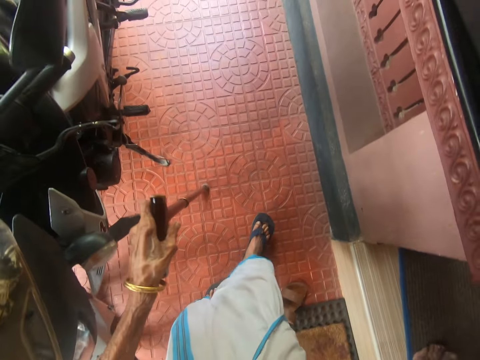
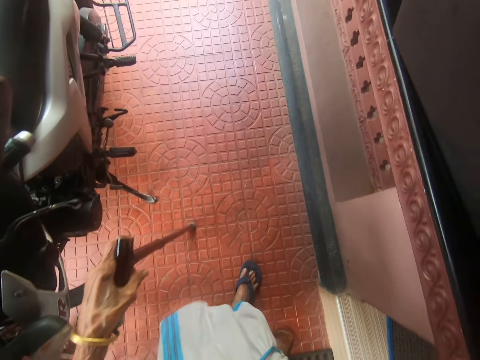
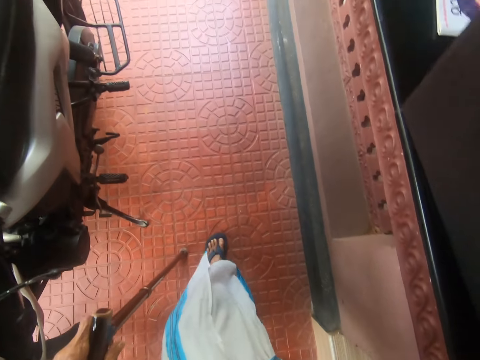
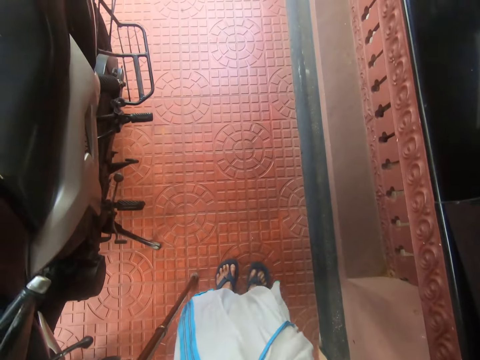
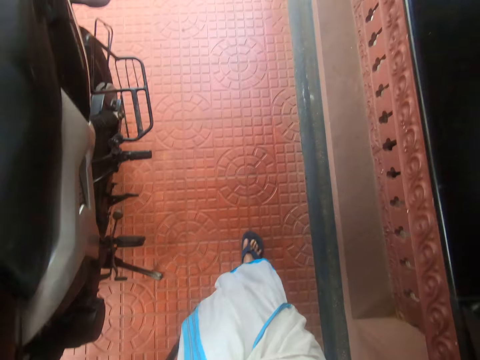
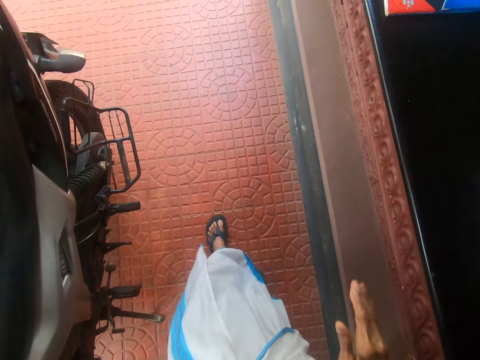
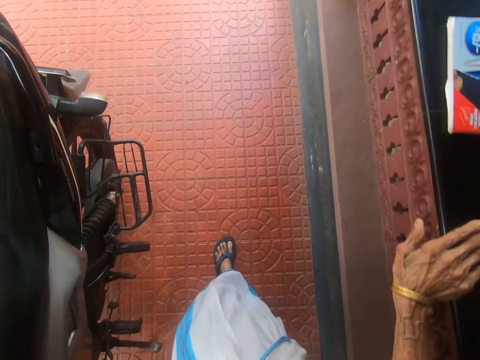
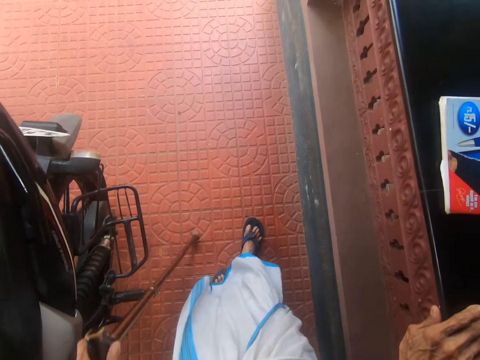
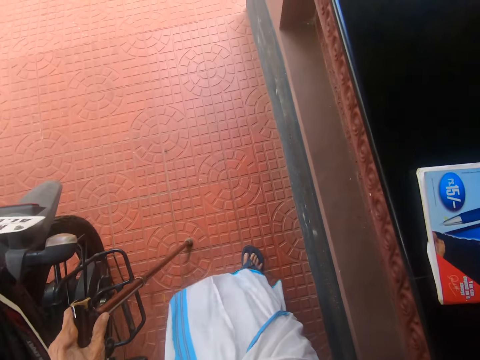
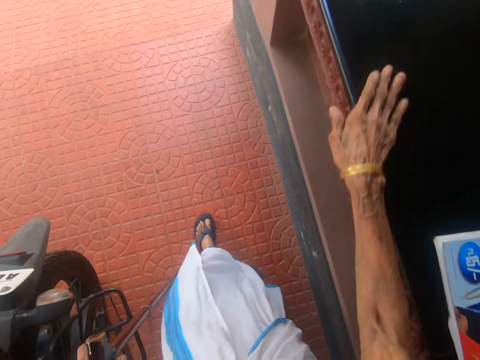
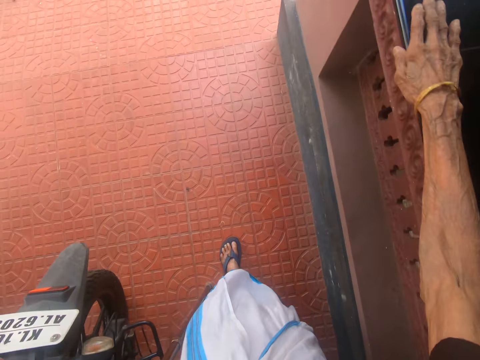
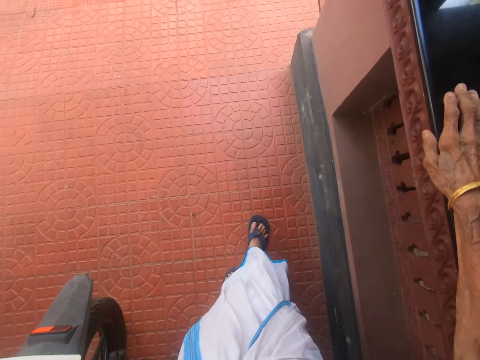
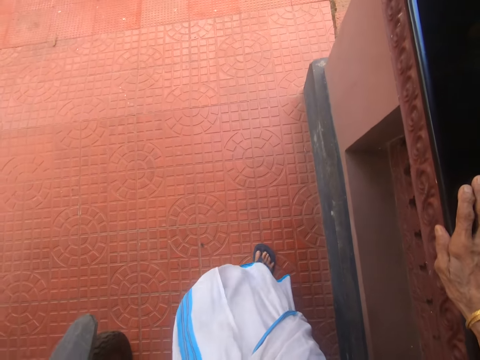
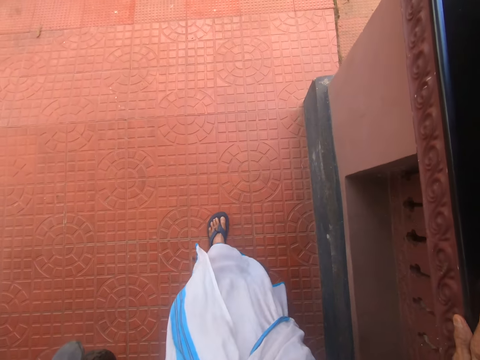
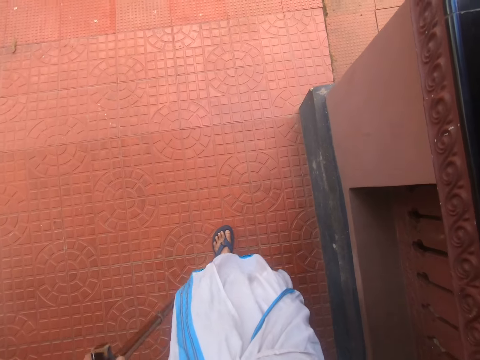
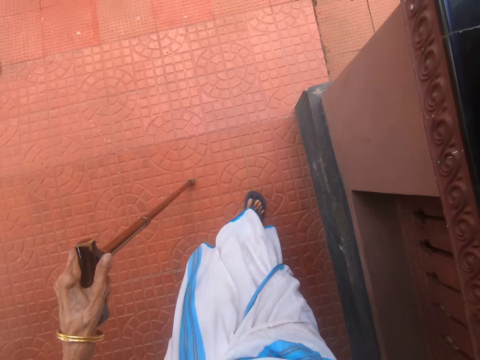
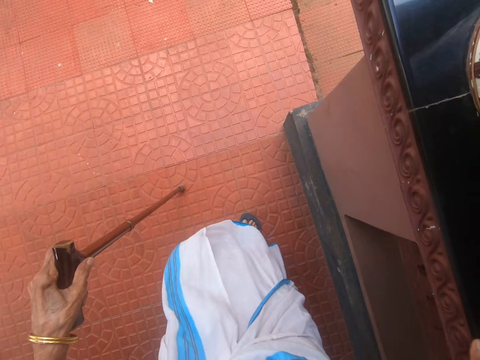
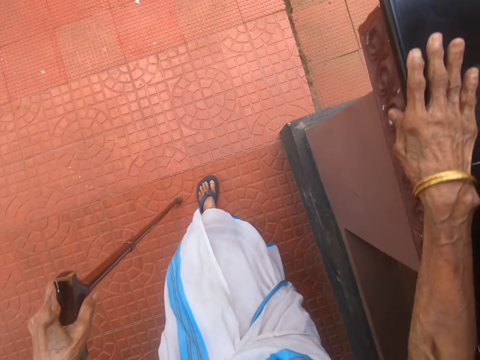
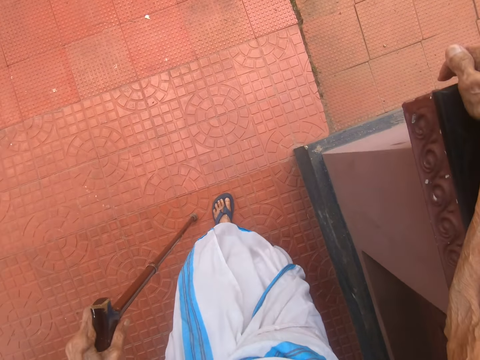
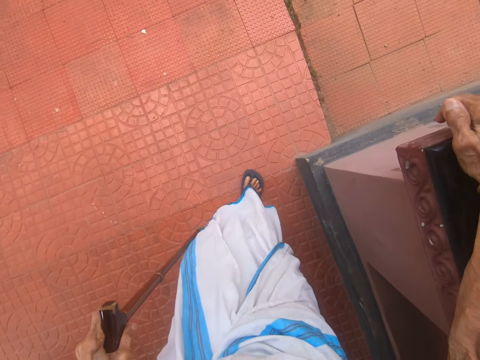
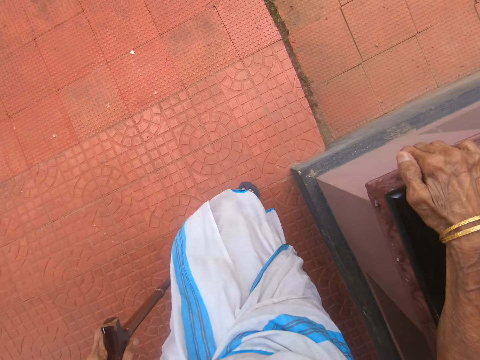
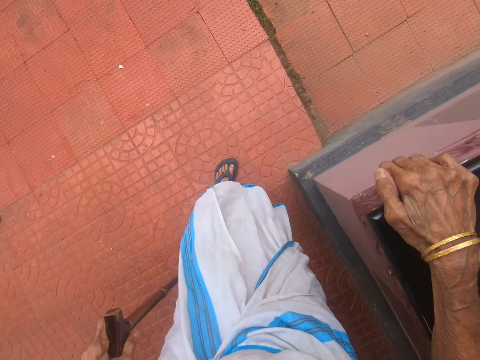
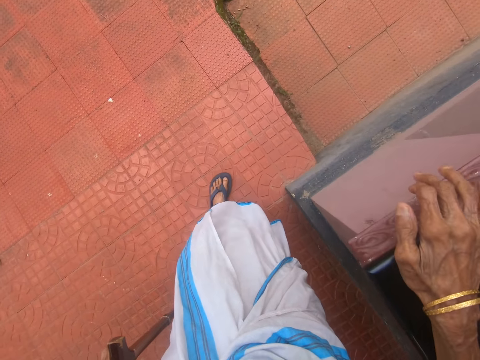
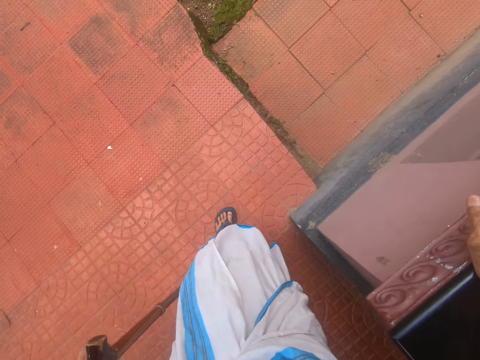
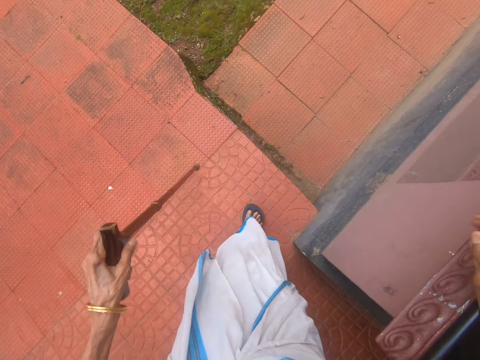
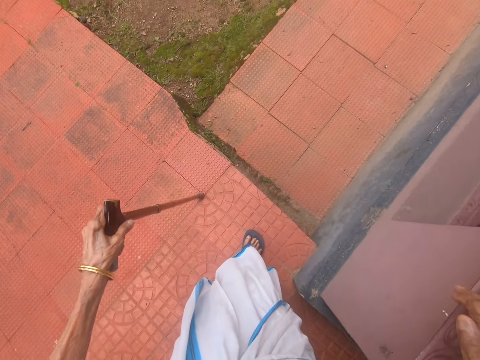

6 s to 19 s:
The camera wearer walks around in the room. They touch a wall with the right hand. They hold the wall for support to walk. They walk around in the room. They place the right hand on the wall.

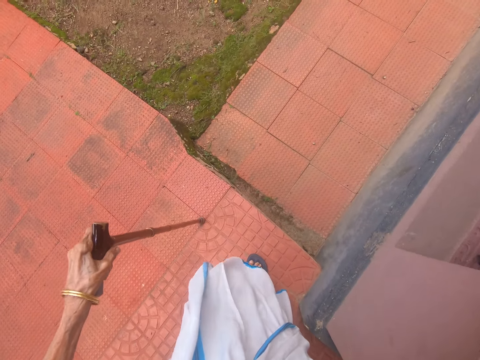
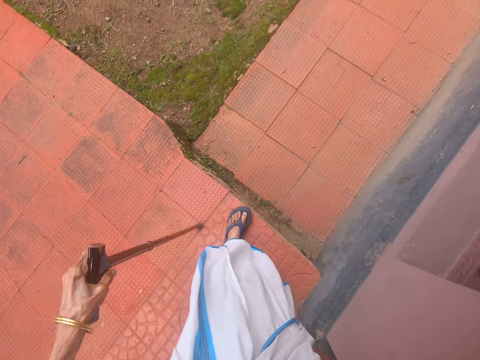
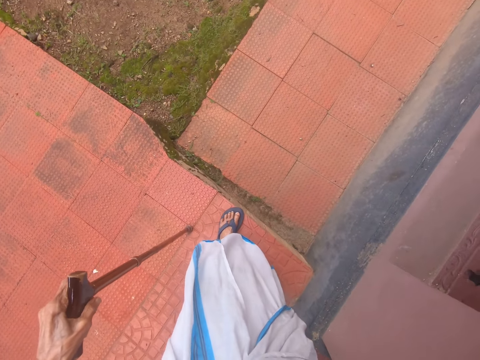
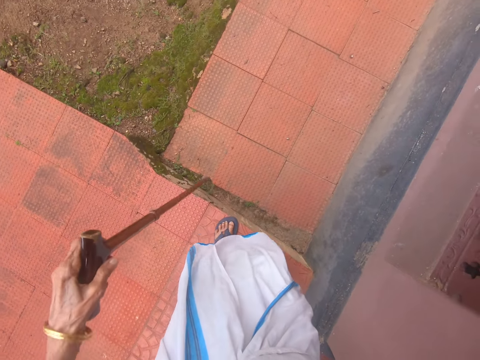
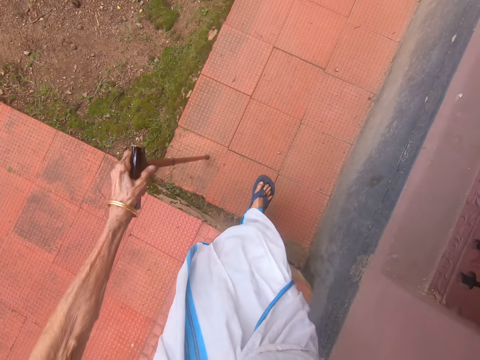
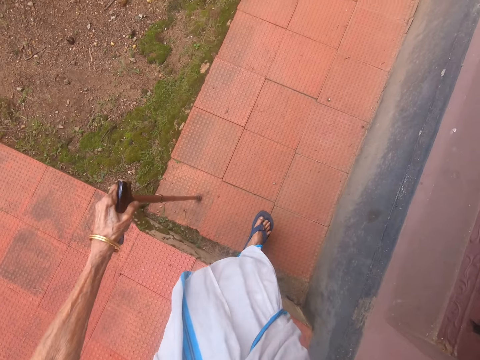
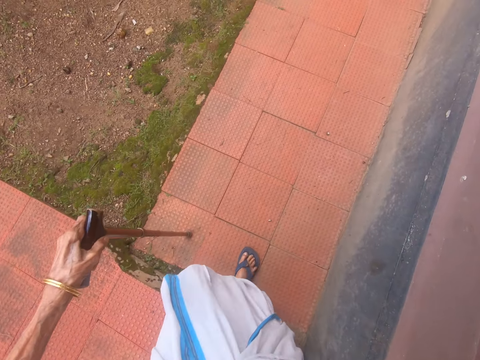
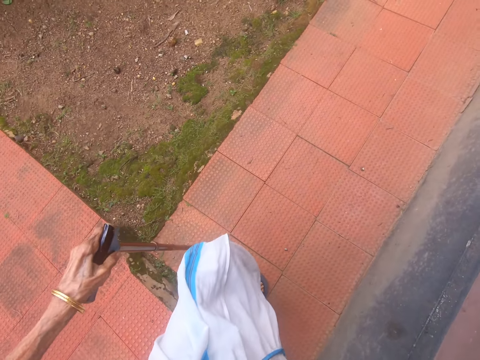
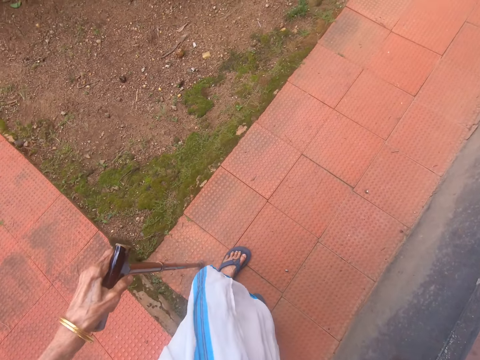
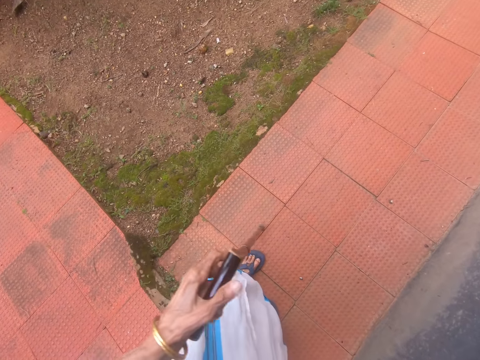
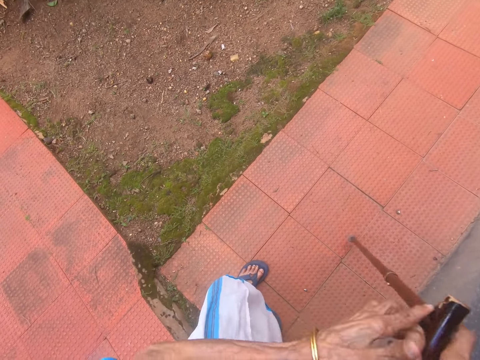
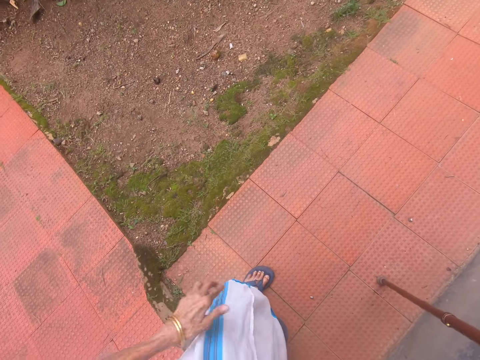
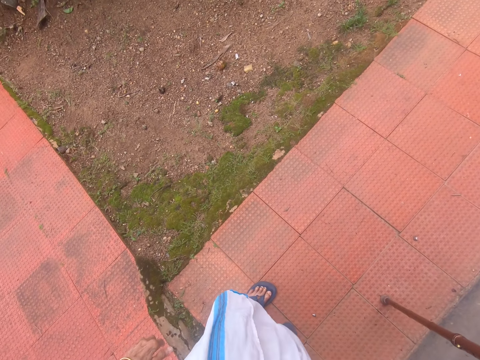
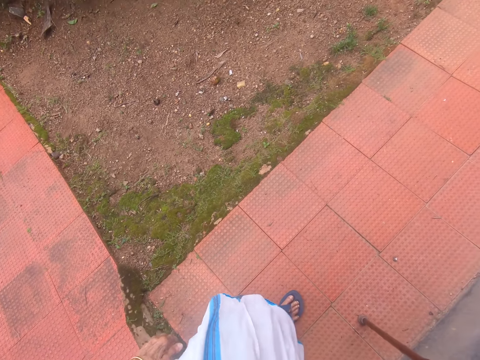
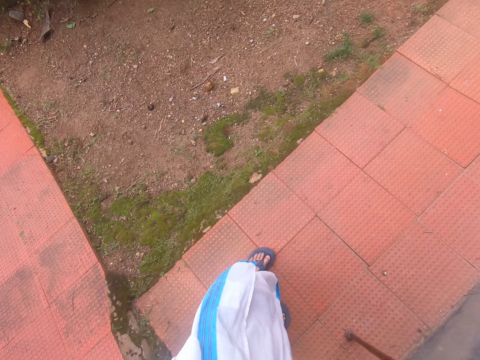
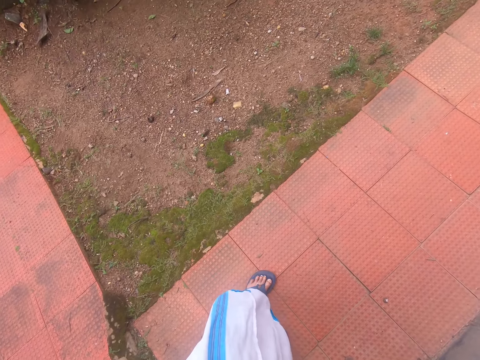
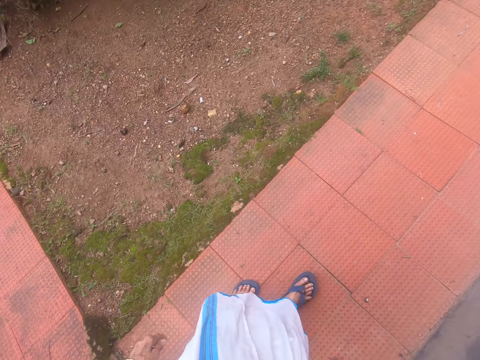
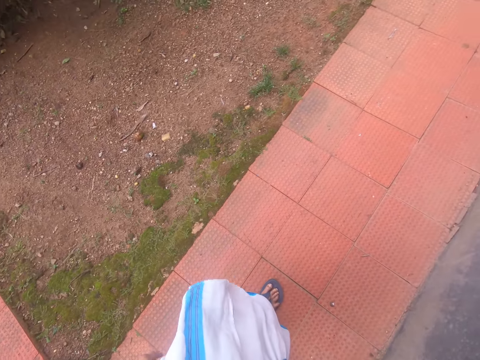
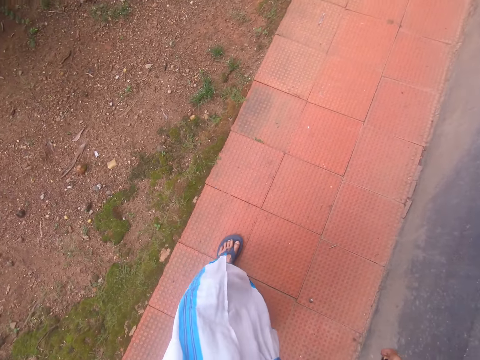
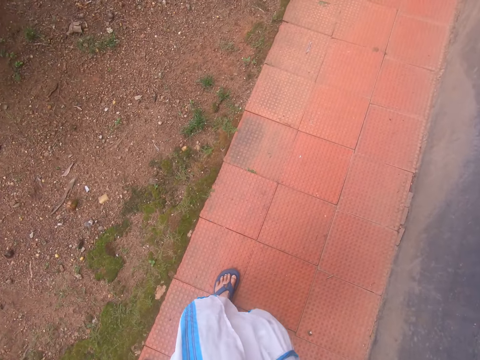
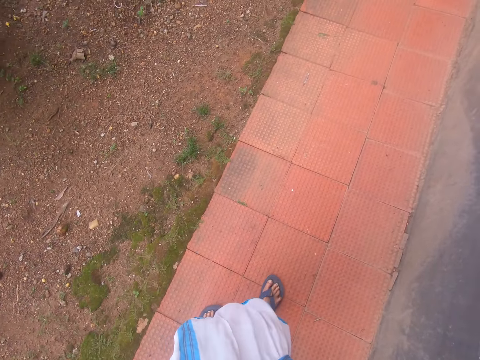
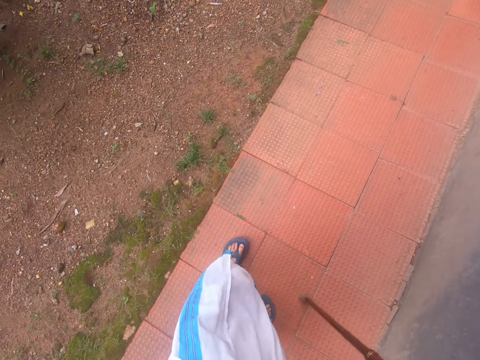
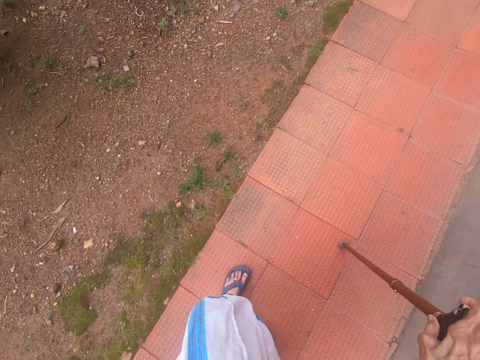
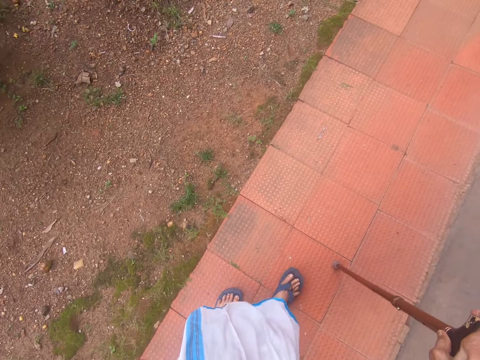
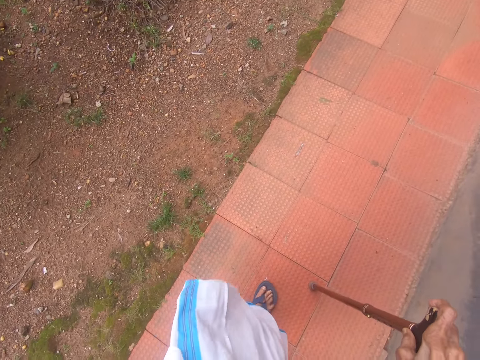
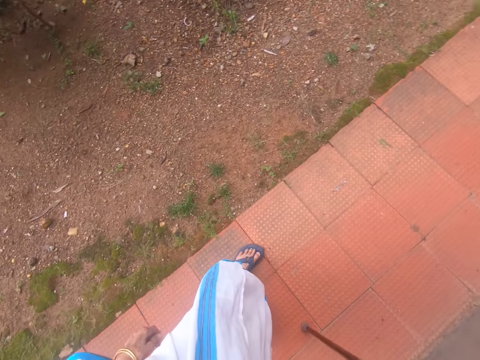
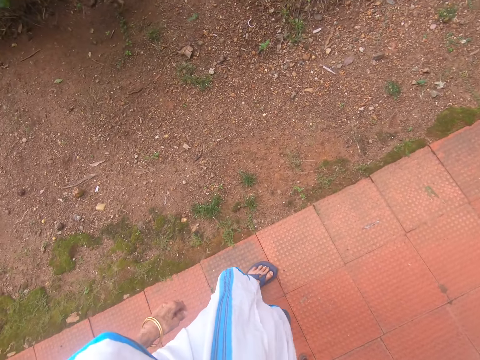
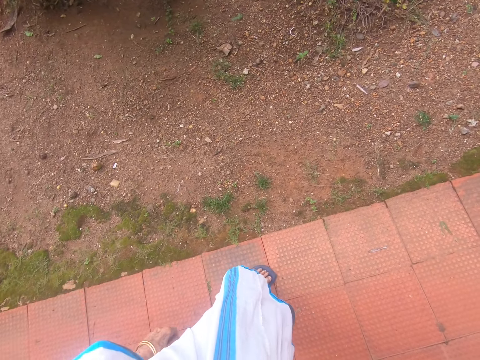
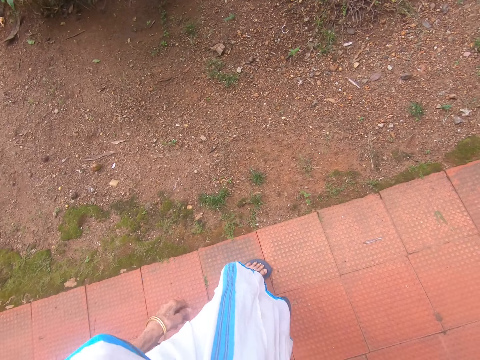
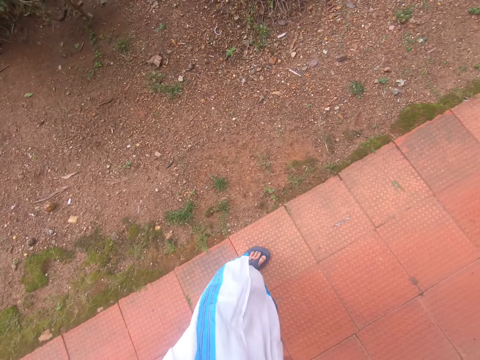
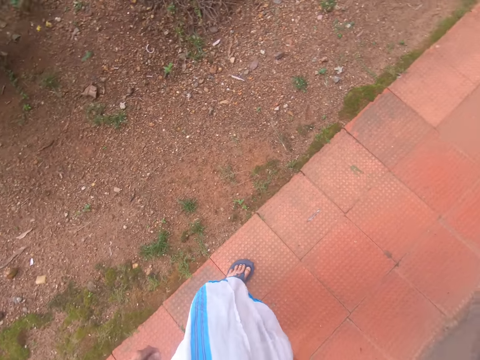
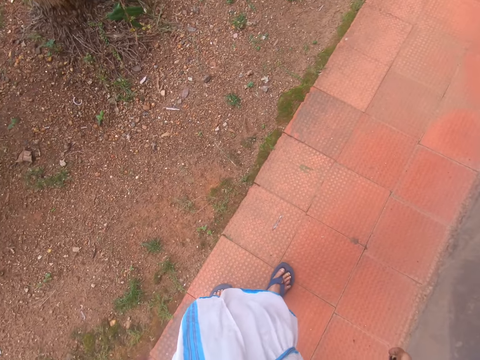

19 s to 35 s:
The camera wearer walks in the compound. They stand in the compound. They pass a walking stick to the right hand. They walk in the compound. They stand in the compound.
